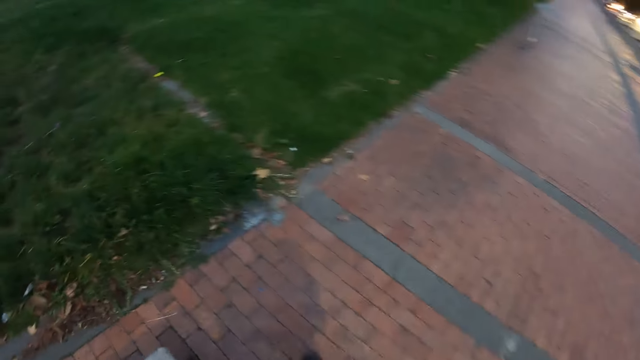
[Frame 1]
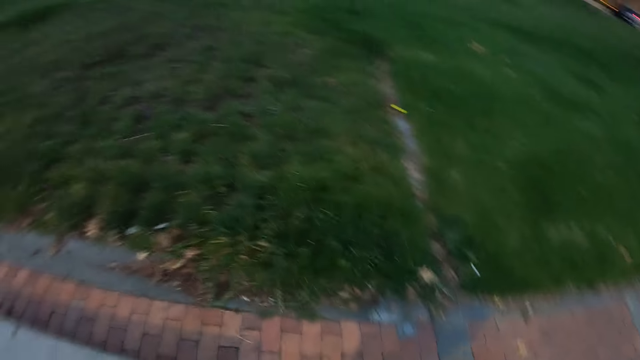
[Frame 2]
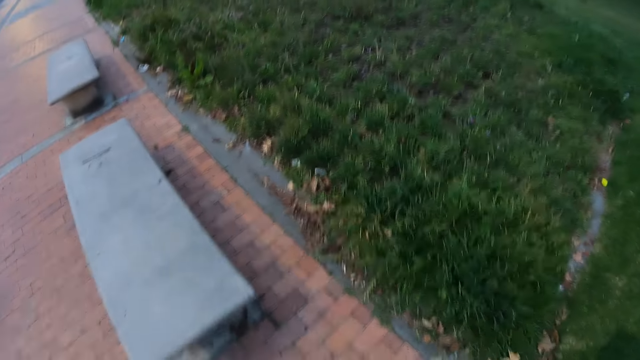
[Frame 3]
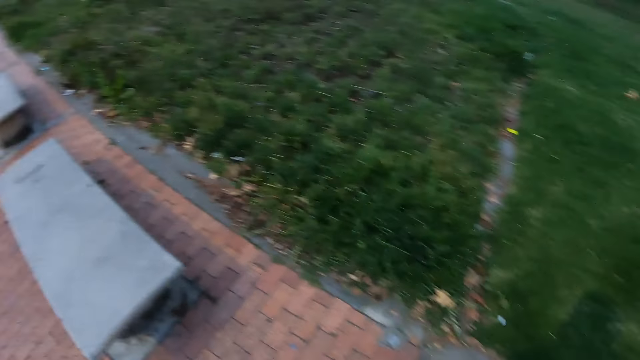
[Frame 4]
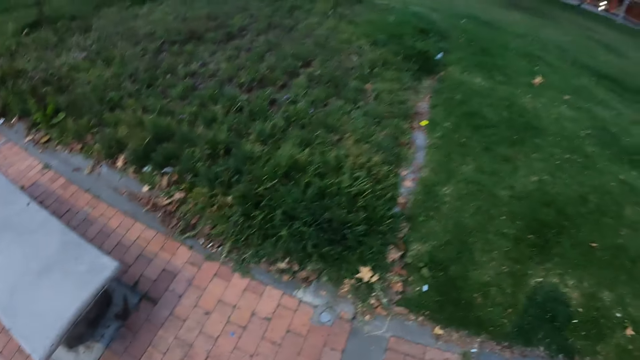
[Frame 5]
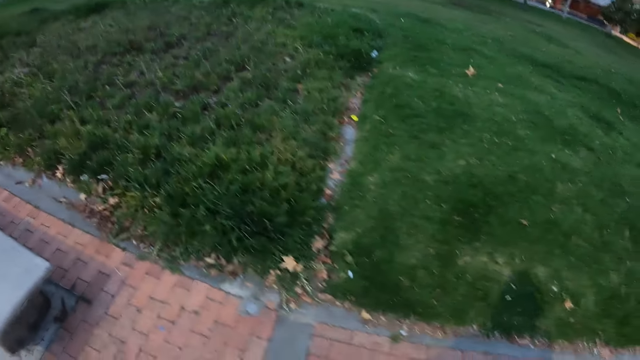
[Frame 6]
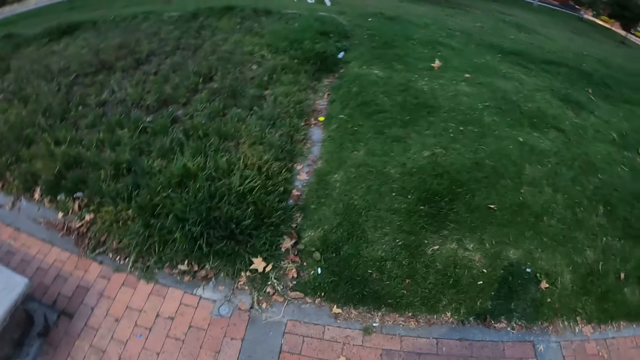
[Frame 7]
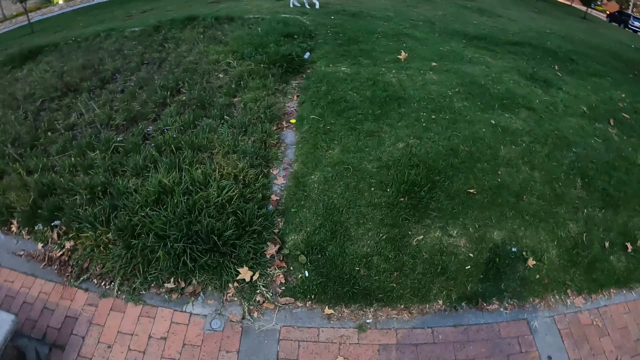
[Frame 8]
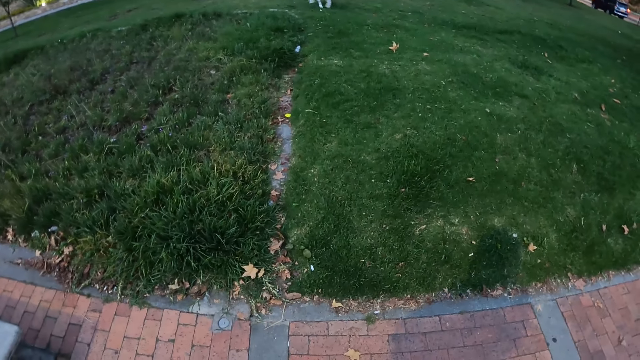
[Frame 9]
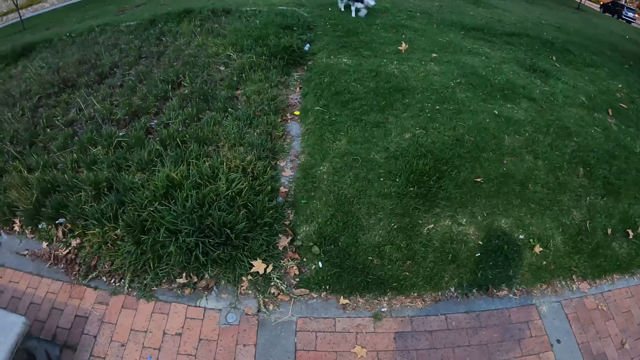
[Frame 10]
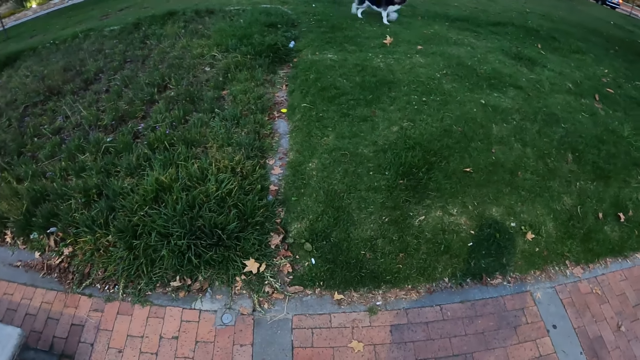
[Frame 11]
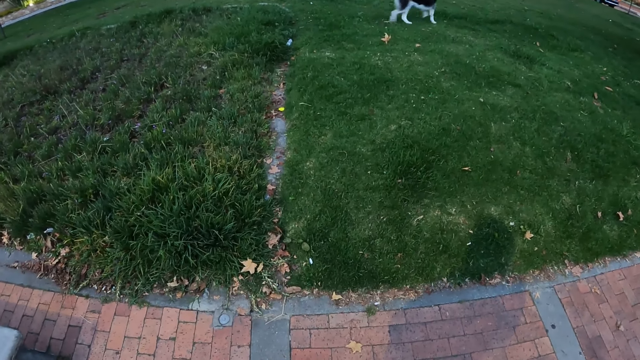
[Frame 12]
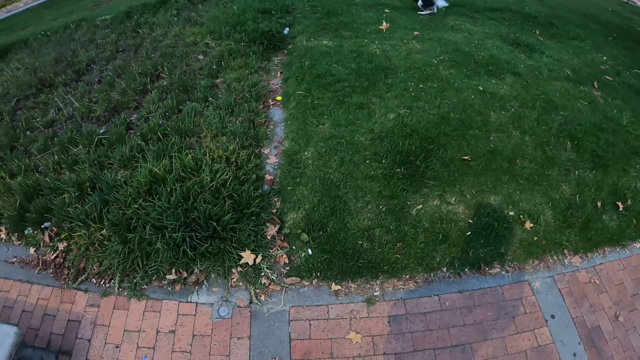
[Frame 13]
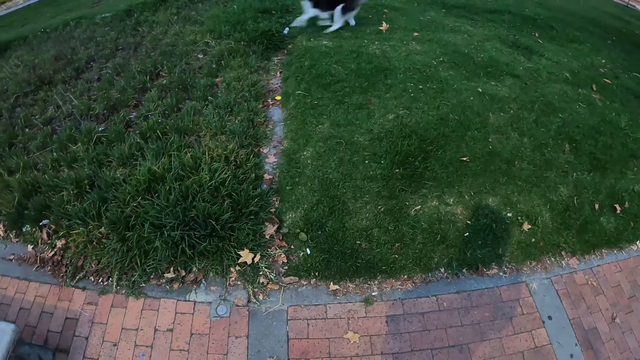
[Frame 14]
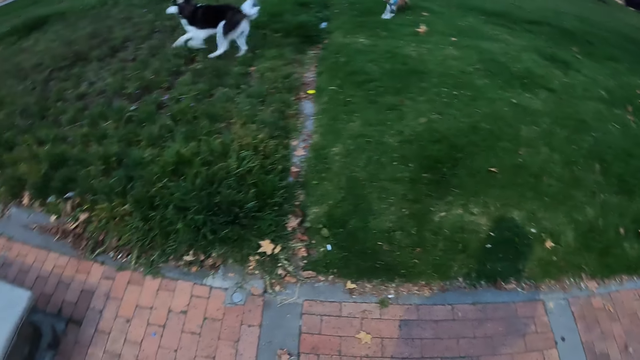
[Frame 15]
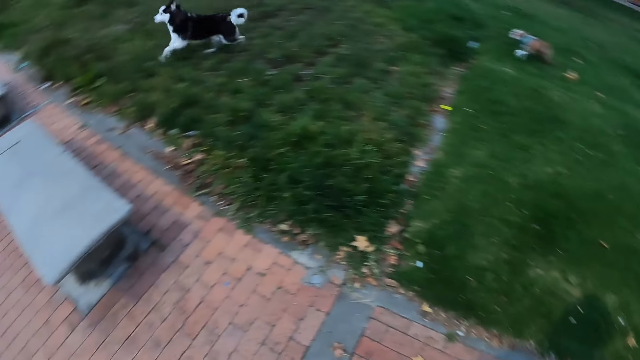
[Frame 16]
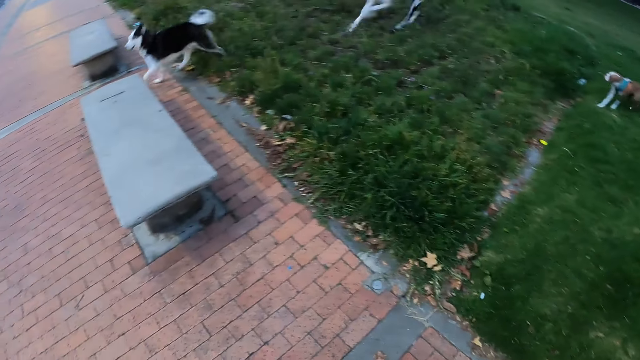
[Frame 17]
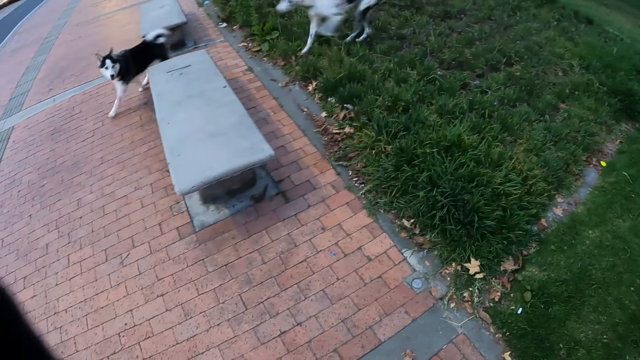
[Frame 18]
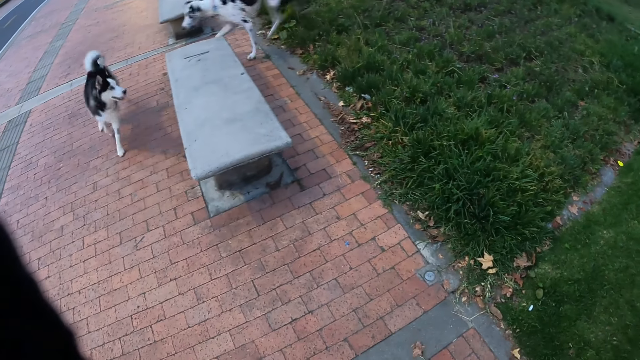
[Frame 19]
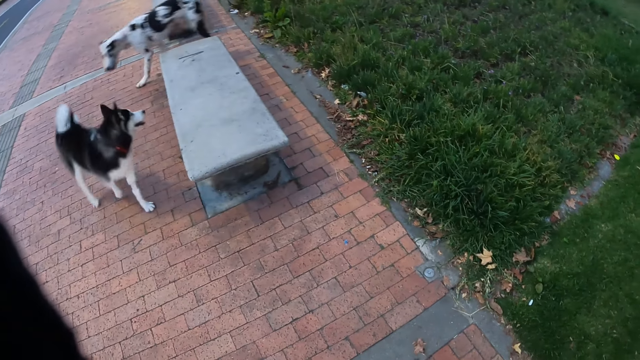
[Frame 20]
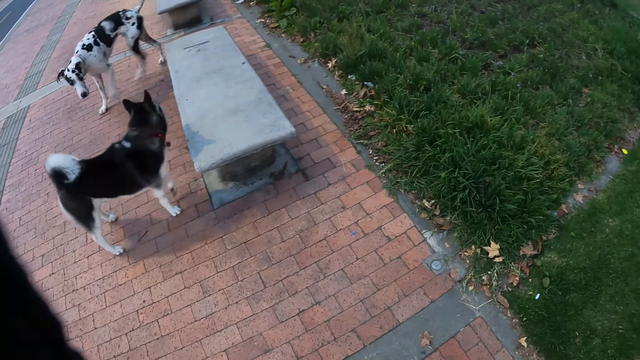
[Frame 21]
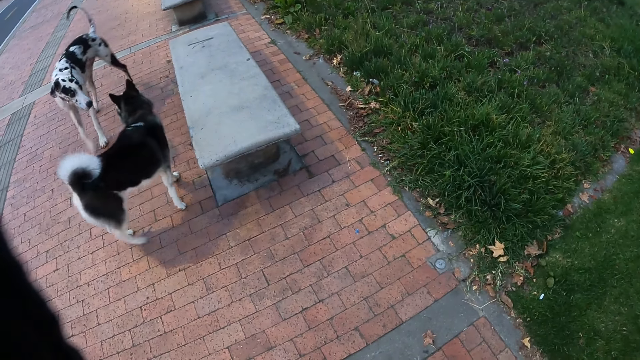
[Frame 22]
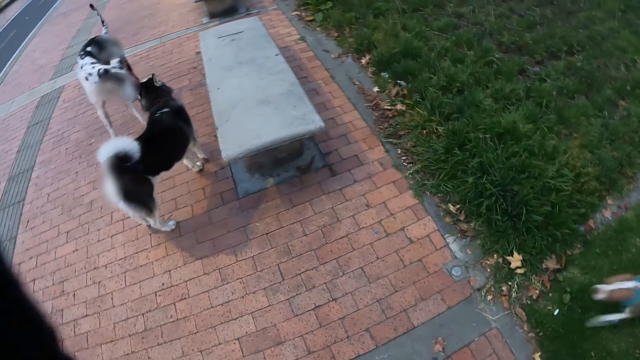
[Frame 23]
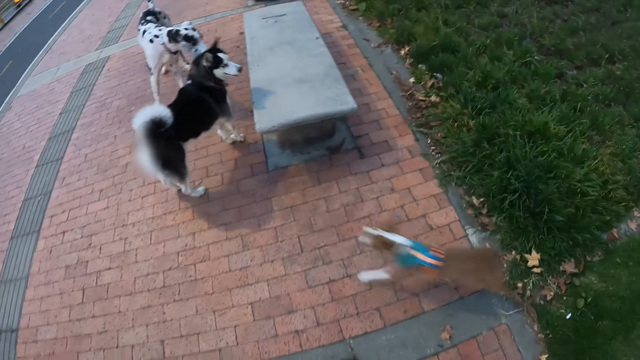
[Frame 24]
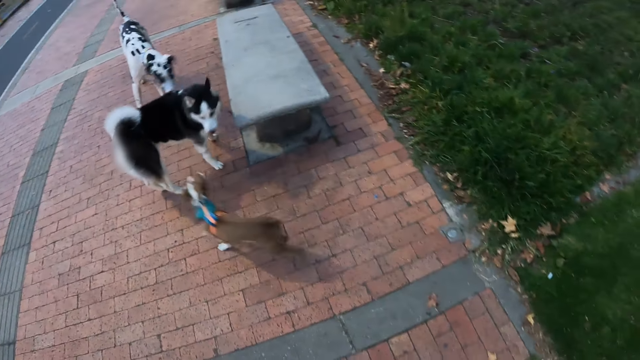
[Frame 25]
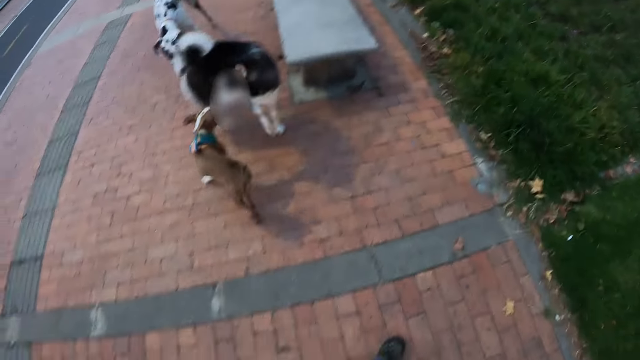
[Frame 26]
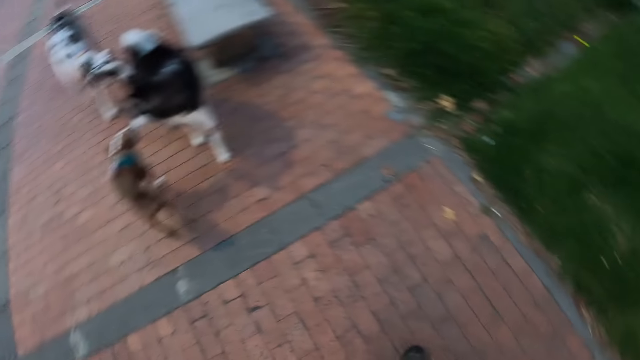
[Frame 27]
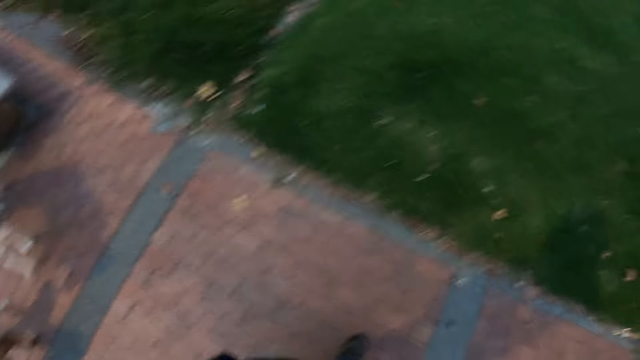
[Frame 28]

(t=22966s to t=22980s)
The camera wearer looks around. A dog runs on a lawn. The camera wearer stares at the dogs playing on the grass. The dog runs towards the sidewalk. Another dog runs towards the sidewalk. A third dog runs towards the first dog.

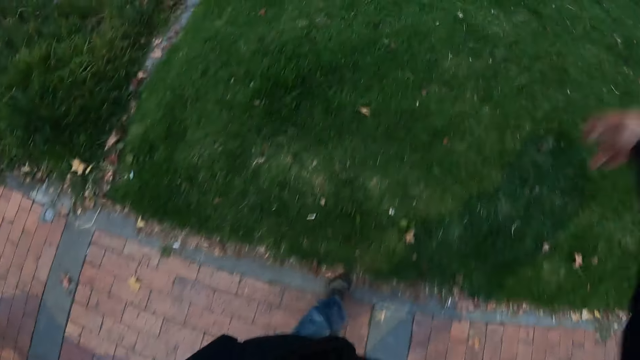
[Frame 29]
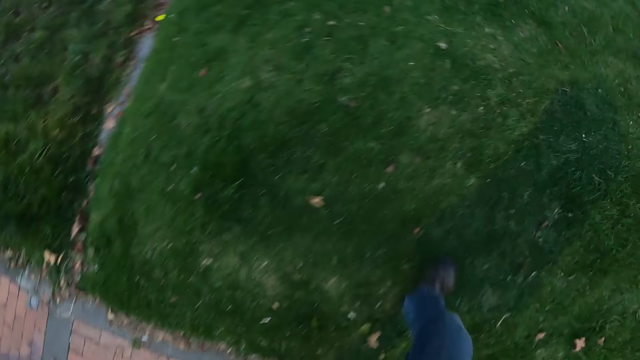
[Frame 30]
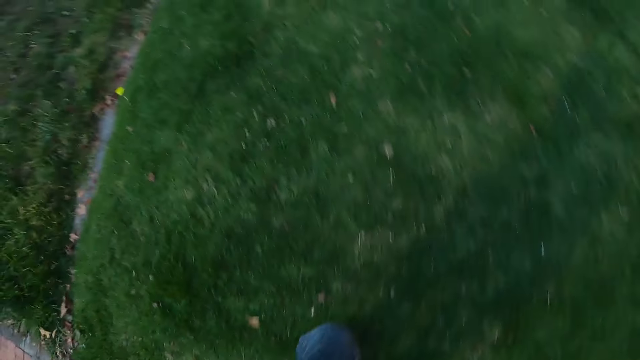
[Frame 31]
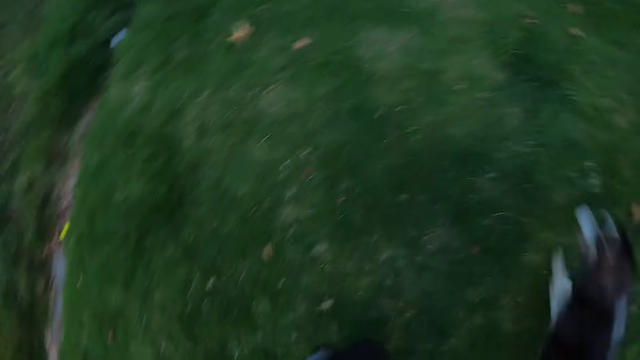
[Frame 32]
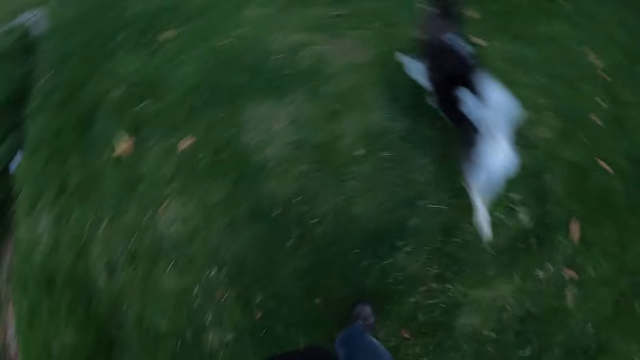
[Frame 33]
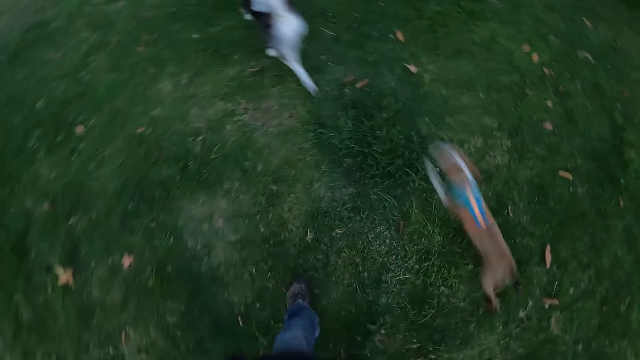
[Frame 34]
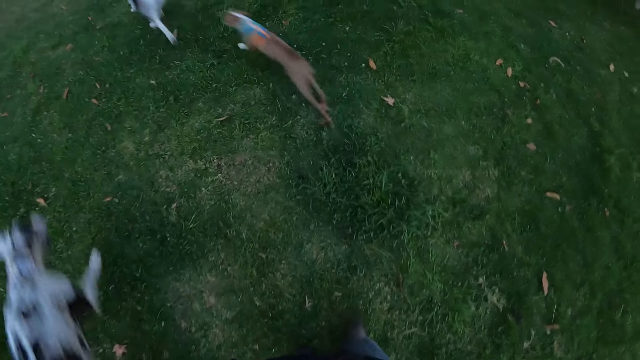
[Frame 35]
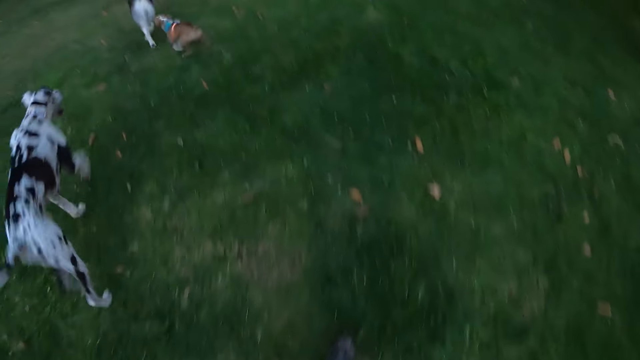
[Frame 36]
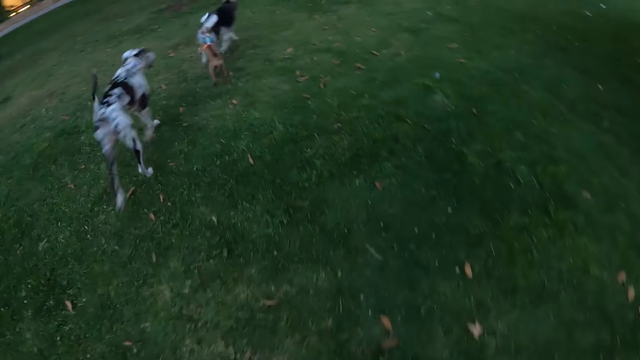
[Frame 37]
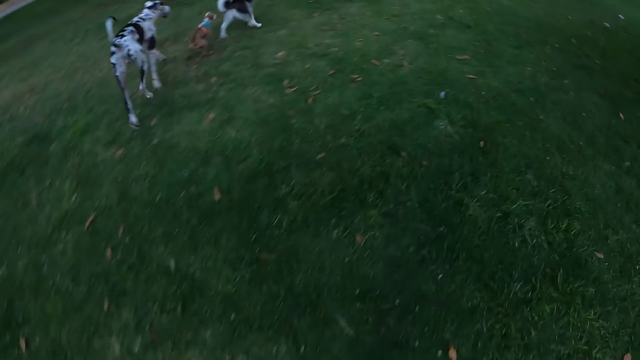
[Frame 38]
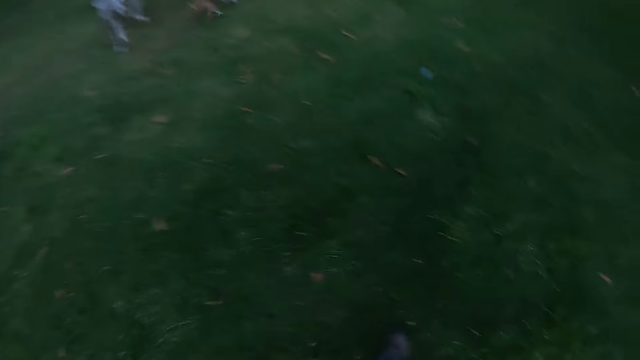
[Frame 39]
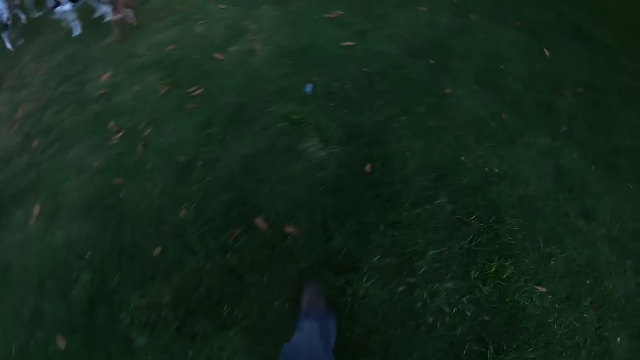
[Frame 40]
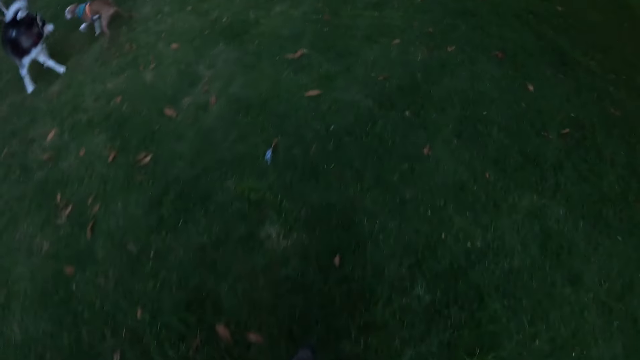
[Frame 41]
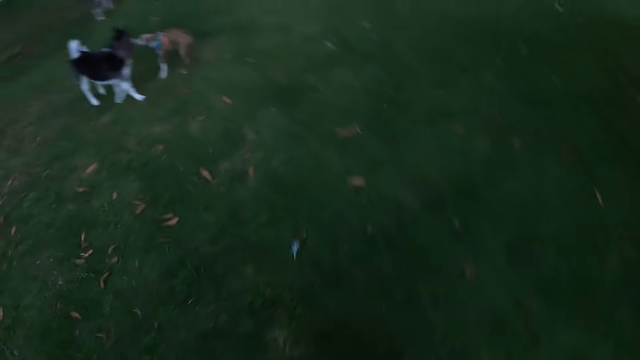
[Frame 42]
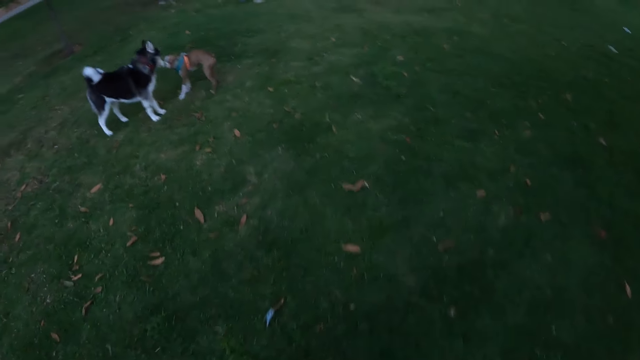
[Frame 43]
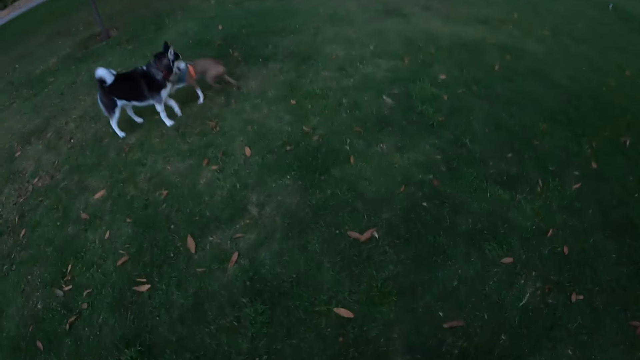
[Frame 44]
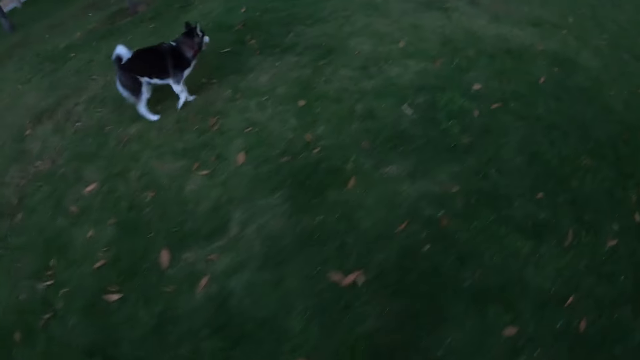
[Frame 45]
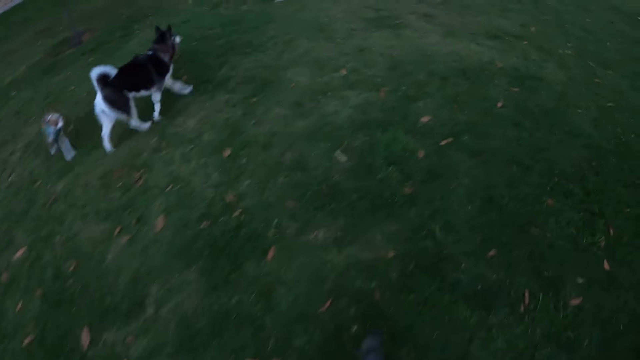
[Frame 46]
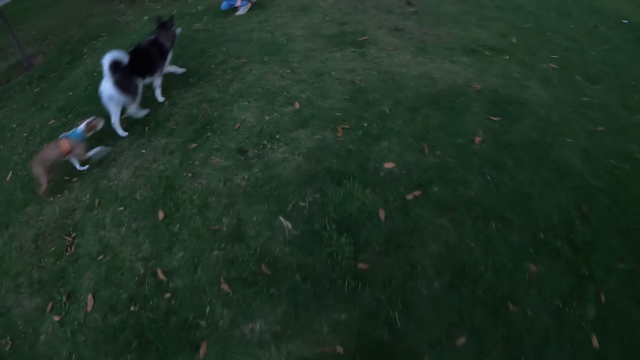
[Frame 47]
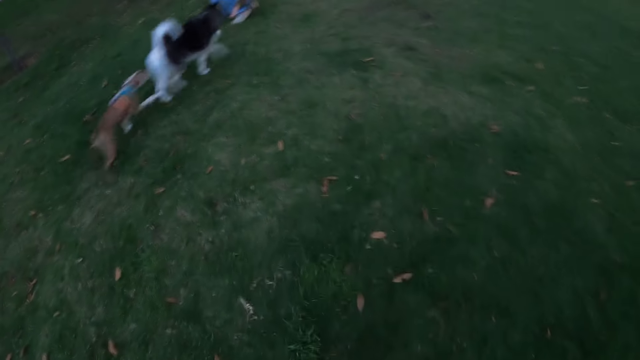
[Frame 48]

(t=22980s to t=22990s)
The camera wearer walks on a lawn with a dog, another dog and a third dog, towards the grass. They stare at the dogs playing on the grass.
